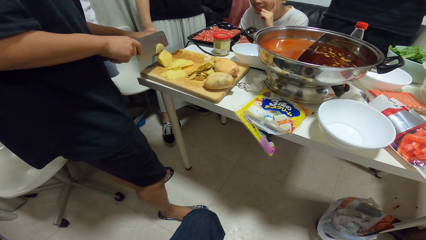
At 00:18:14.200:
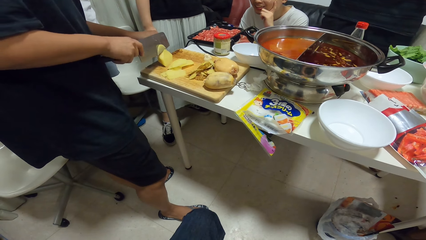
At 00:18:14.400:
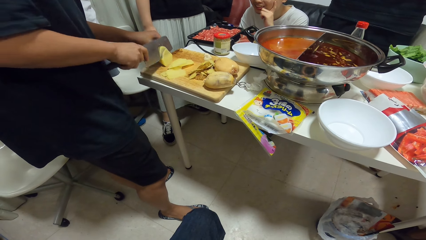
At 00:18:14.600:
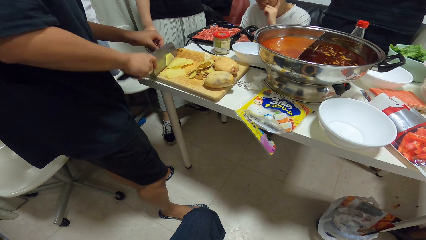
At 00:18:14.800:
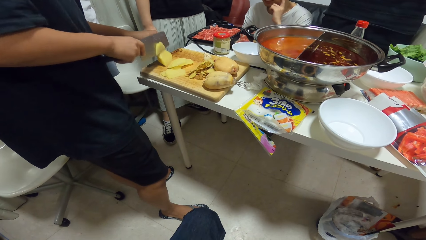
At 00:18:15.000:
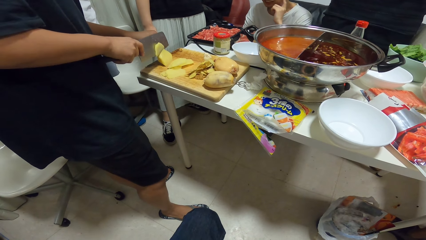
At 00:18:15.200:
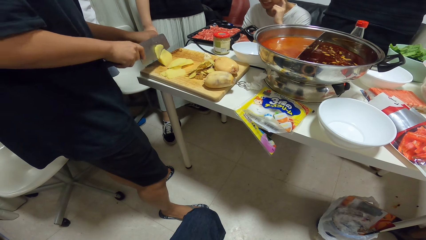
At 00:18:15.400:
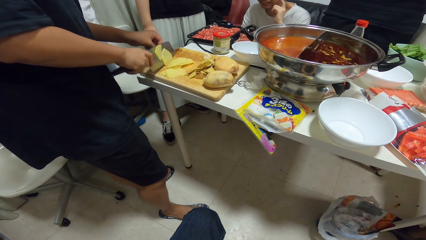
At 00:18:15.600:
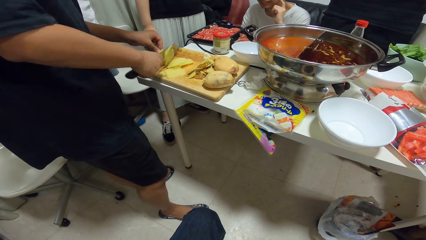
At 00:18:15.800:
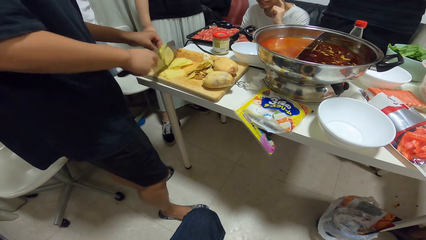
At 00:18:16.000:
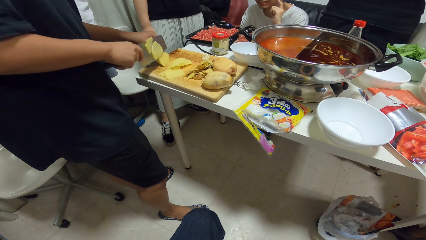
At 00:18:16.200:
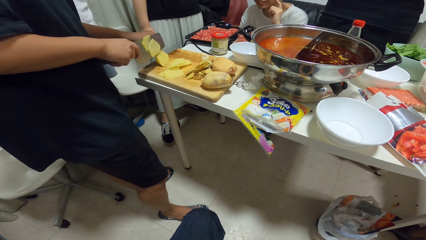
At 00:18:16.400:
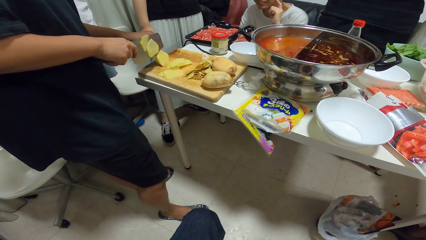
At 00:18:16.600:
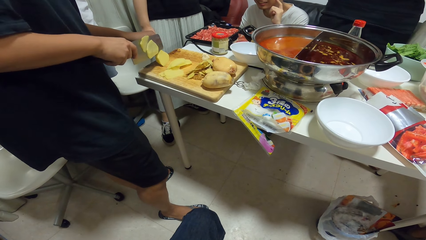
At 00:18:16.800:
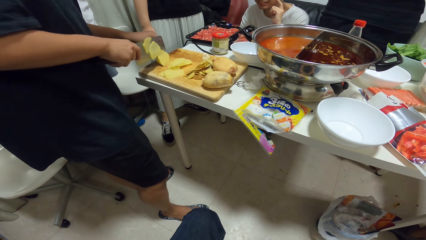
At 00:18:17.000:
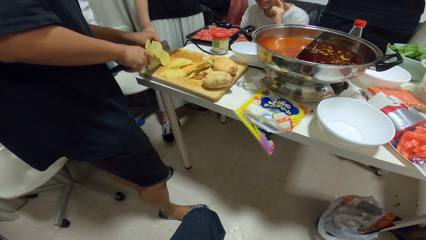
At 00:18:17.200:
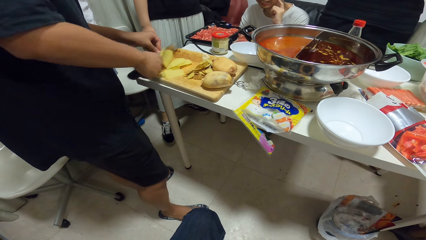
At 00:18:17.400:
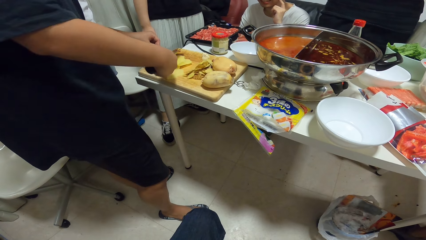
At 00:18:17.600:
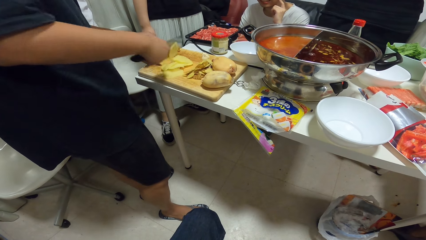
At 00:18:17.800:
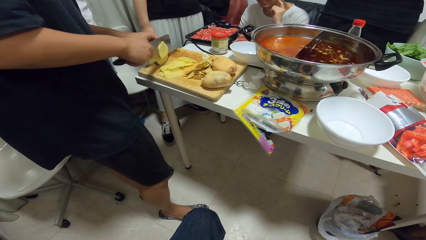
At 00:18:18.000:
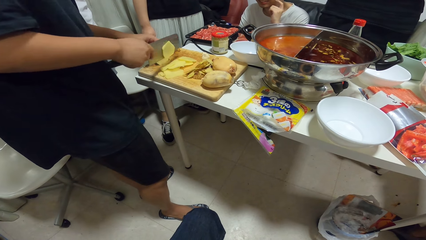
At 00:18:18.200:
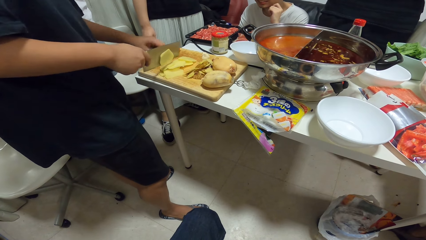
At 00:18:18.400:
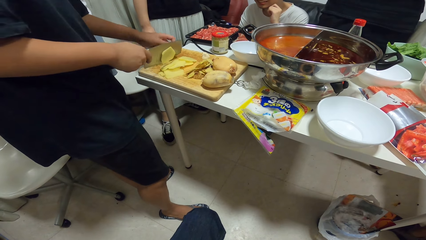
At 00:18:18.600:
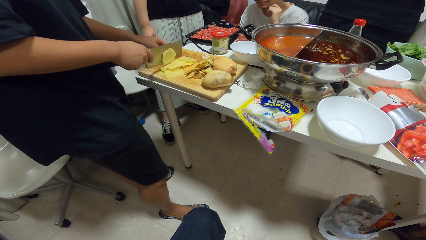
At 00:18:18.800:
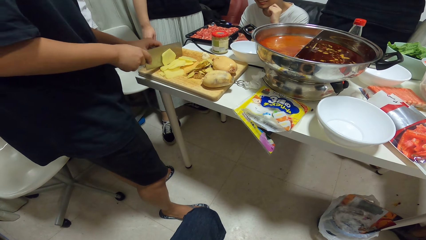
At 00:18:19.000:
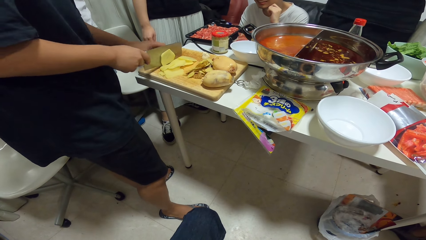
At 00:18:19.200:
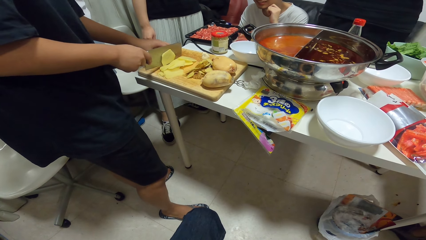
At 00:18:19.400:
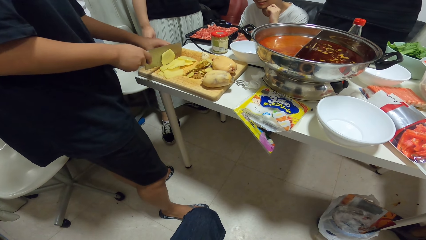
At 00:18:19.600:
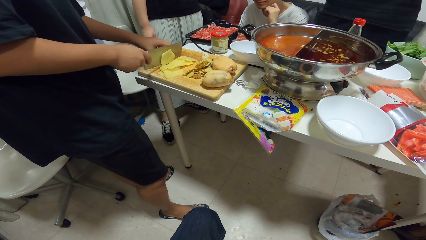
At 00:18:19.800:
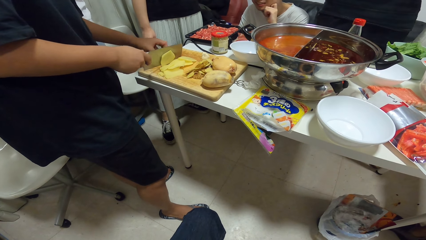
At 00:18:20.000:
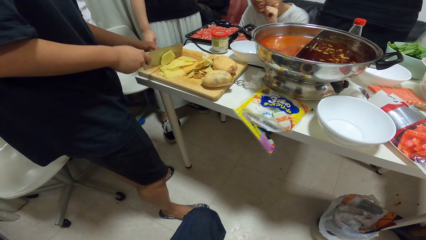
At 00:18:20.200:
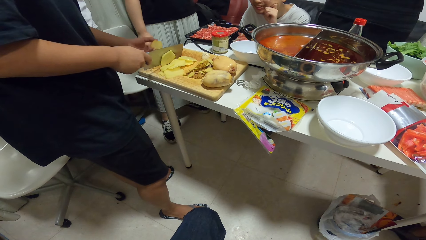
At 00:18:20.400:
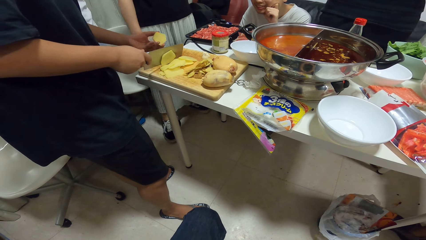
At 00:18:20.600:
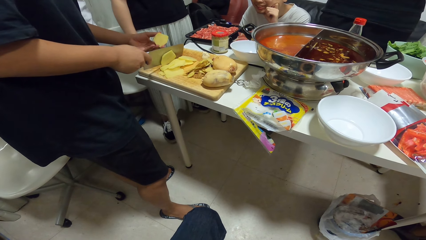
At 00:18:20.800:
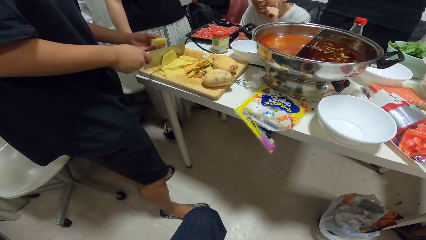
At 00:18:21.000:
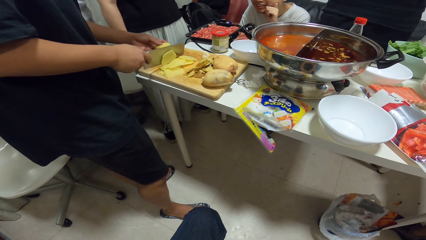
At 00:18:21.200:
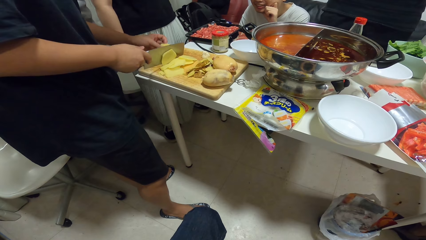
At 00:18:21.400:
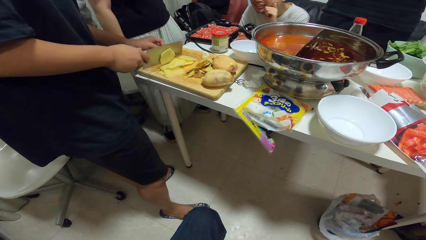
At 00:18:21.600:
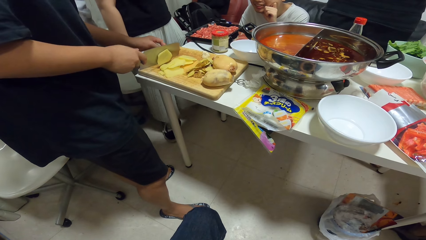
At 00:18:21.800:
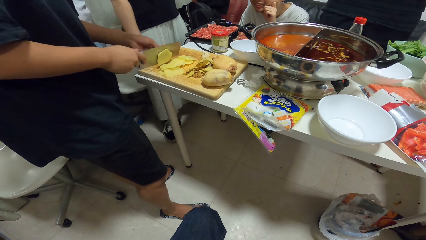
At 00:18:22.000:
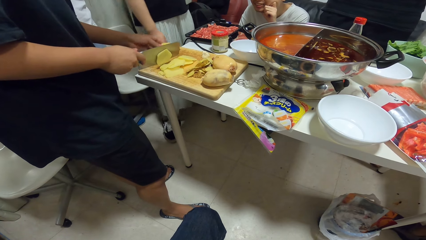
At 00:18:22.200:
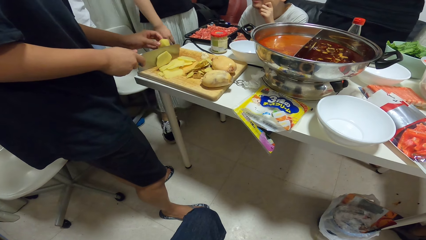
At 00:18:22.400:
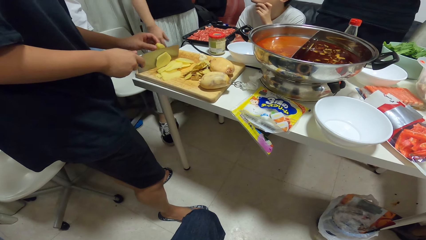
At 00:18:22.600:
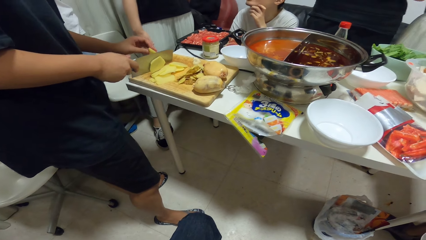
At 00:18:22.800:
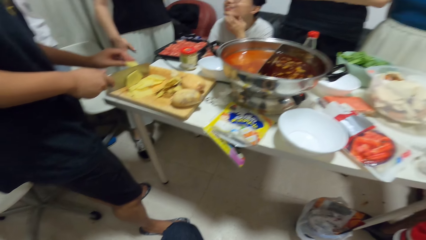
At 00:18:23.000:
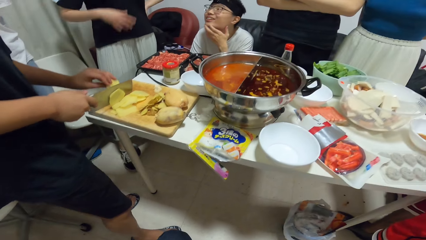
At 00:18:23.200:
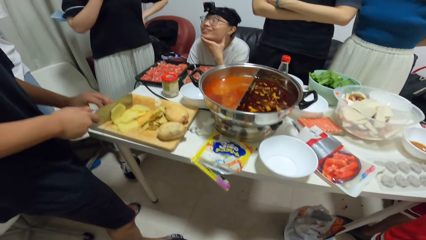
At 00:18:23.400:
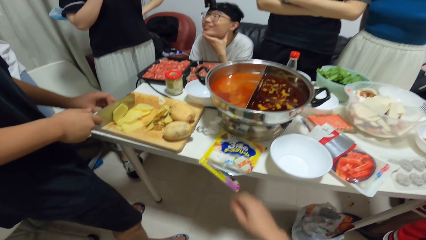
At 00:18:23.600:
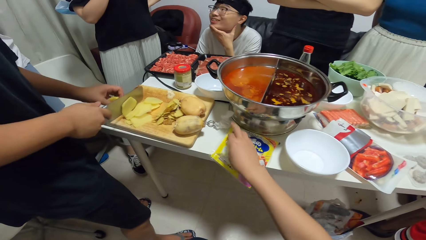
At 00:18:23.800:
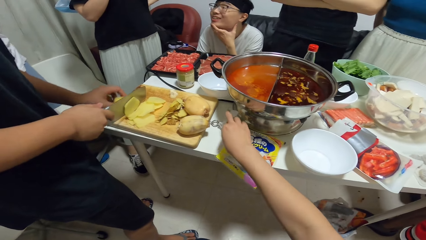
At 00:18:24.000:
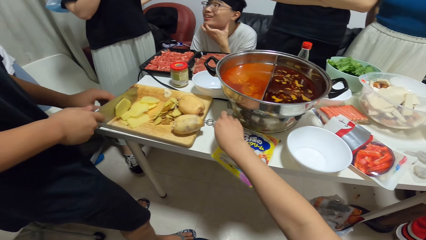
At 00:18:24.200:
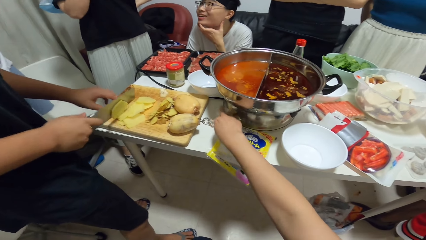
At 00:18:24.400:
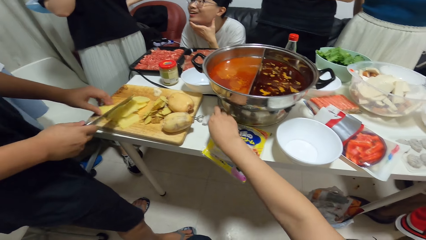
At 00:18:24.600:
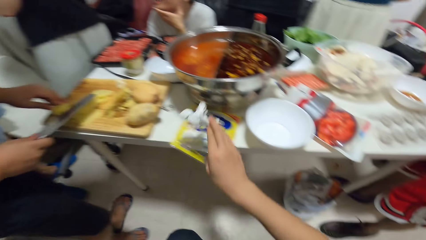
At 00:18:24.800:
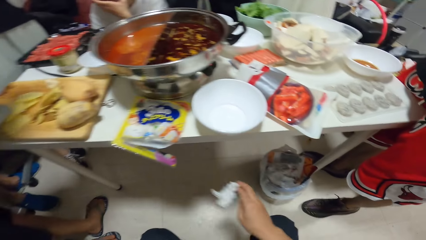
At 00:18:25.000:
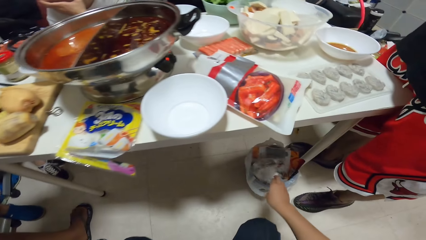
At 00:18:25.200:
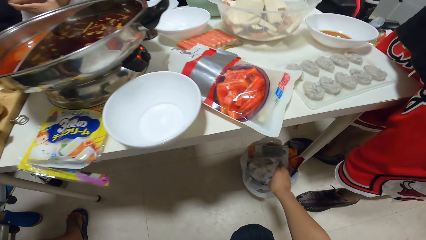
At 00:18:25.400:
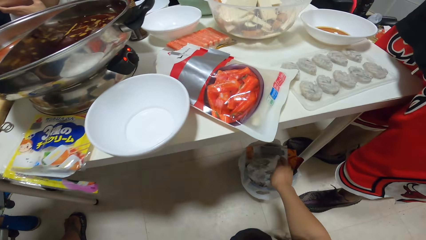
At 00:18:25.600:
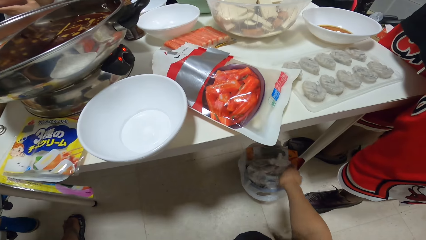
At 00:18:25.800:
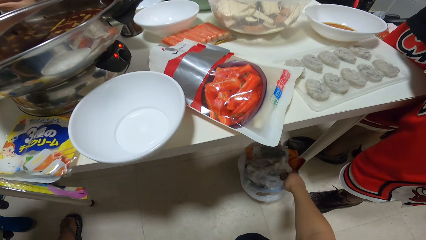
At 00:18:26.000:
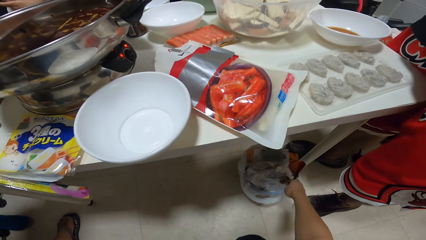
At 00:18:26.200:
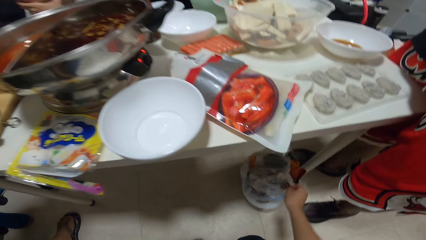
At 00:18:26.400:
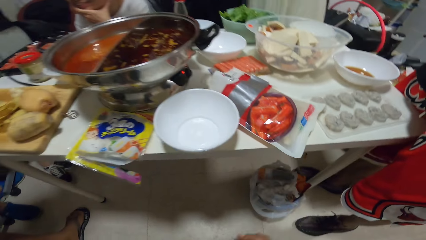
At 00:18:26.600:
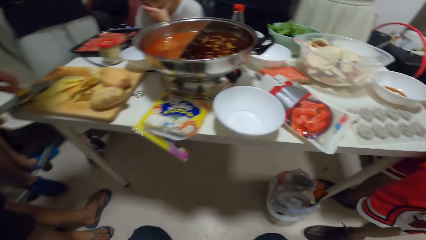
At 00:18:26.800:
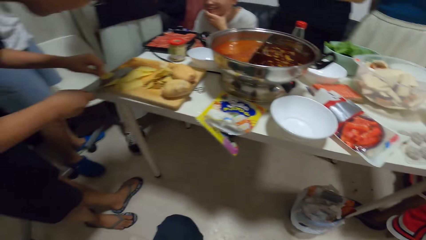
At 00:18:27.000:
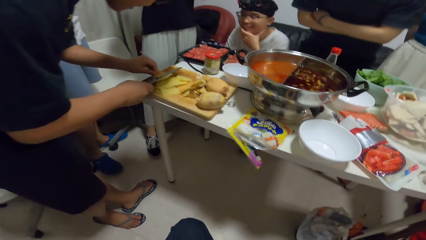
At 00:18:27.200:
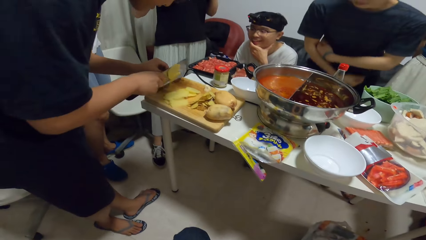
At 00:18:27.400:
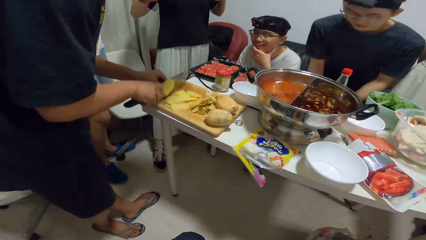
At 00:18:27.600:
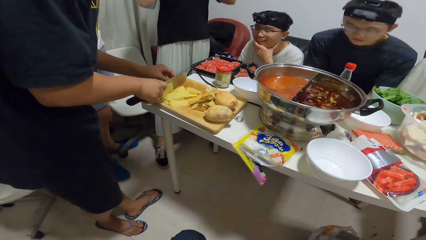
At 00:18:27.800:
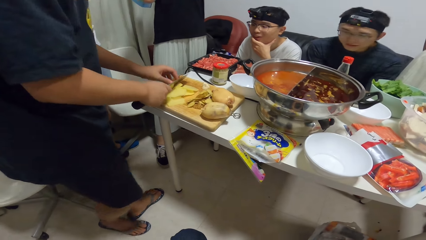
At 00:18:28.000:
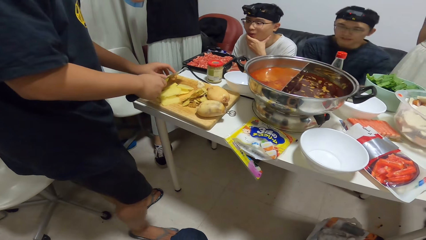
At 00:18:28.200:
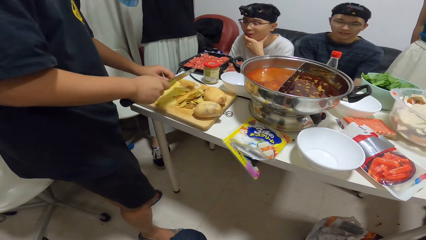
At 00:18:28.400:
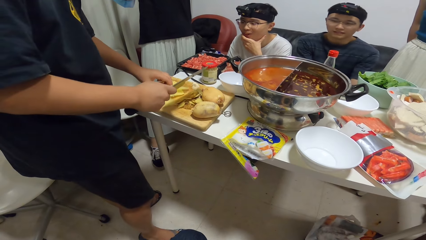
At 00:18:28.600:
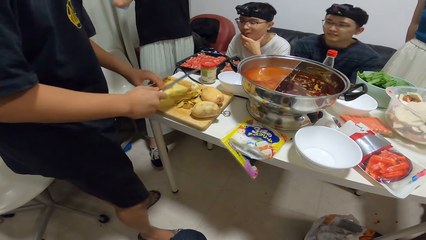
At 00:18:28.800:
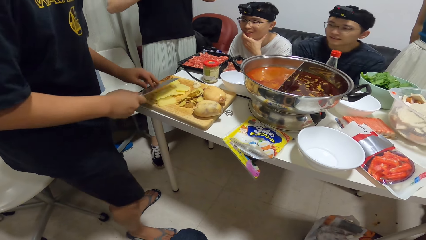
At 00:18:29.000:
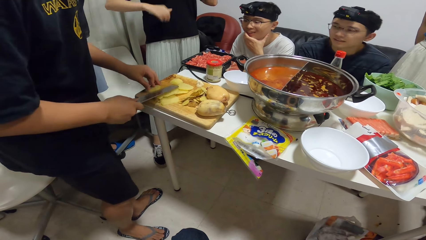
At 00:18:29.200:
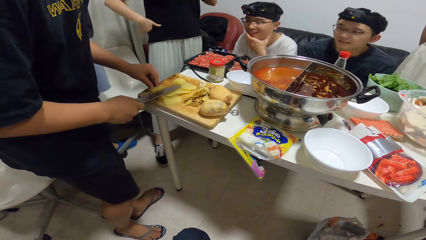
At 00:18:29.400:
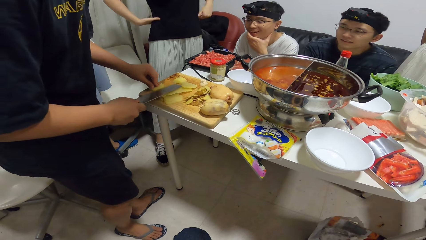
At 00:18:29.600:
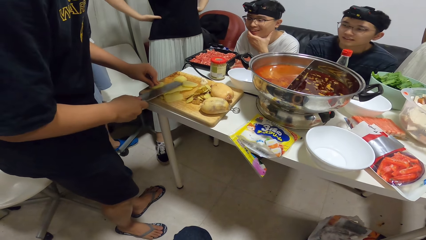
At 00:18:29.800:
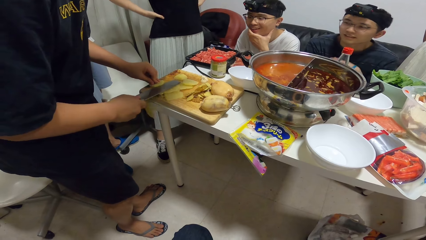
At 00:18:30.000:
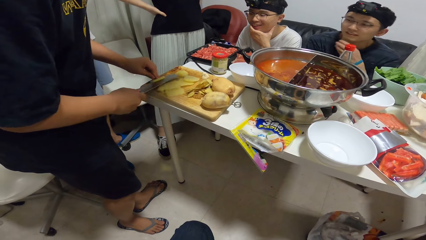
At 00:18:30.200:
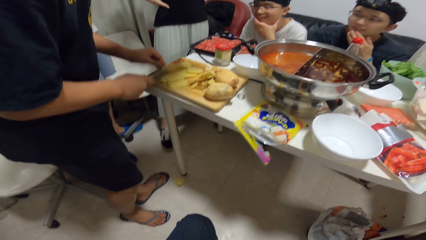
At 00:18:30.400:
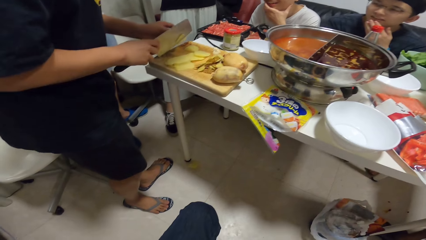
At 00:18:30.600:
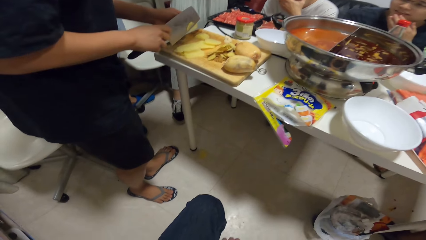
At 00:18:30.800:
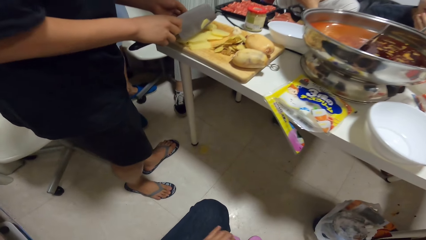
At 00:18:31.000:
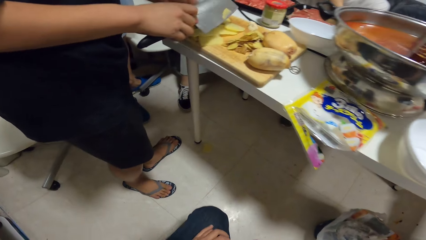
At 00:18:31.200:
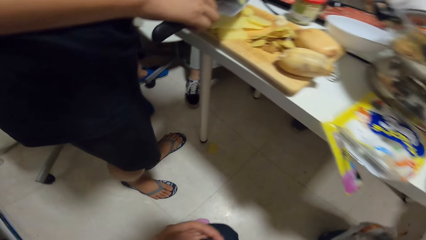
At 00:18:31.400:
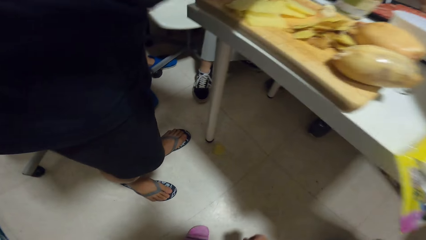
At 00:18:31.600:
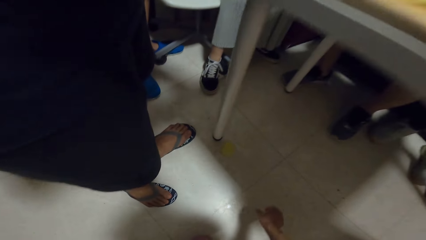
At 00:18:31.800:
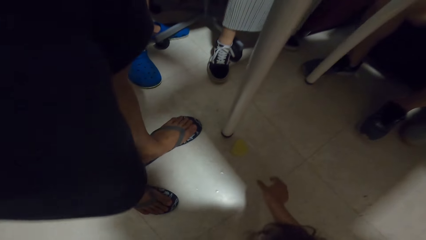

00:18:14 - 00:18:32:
The camera wearer picks a tissue paper on the table with her right hand. She throws the tissue paper into a trash can under the table. She cuts the potatoes on the chopping board.
